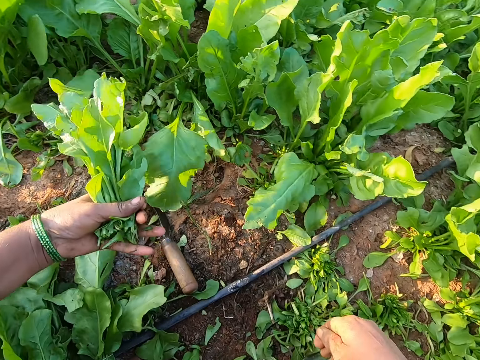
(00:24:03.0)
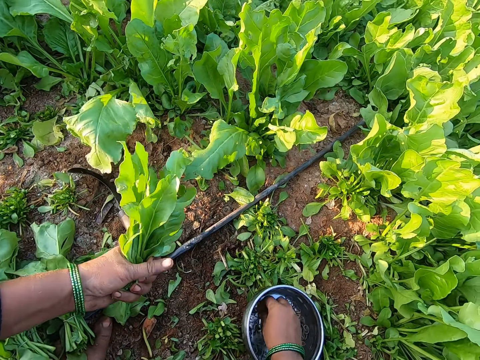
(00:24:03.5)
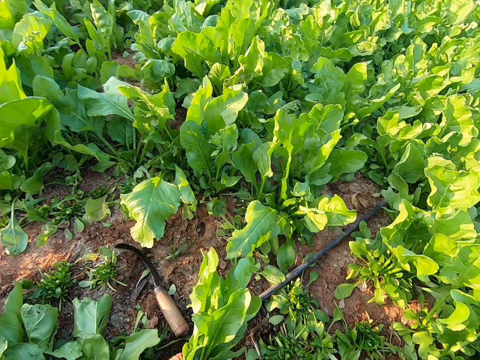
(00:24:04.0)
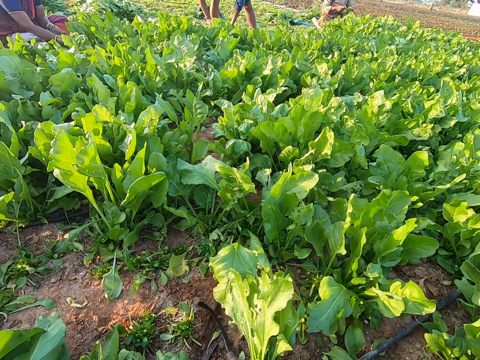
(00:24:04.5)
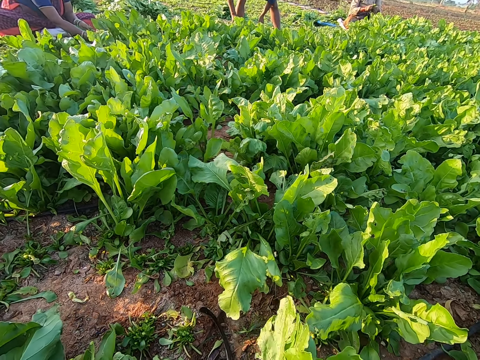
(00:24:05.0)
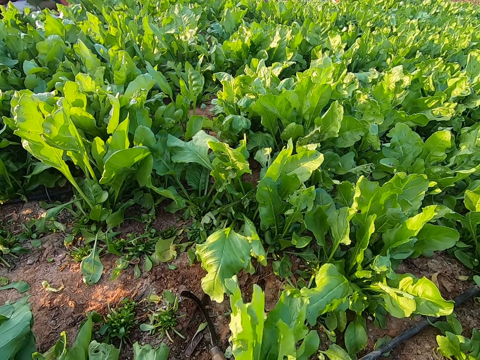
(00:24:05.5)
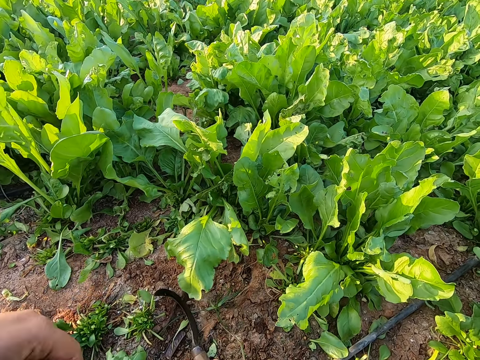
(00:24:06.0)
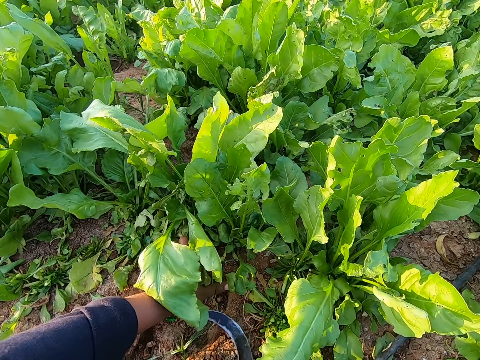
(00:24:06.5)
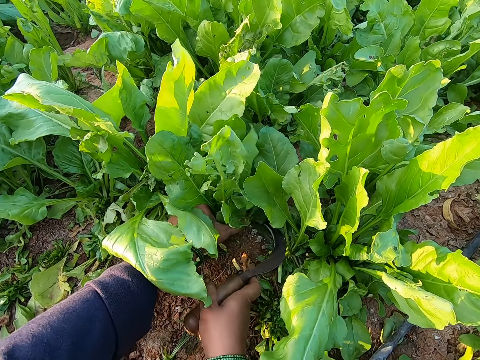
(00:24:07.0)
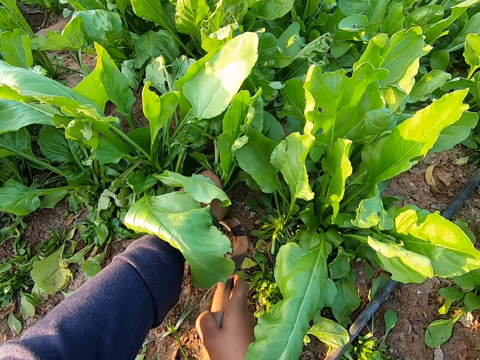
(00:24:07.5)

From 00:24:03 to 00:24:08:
The camera wearer drops the pruning knife in her right hand on the ground. She picks a rubber band from the plate with her right hand. She looks around. She bonds the spinach leaves with the rubber band in her right hand. She drops the spinach leaves in her left hand on the ground. She picks the pruning knife from the ground with her right hand. She moves the left hand. She holds some spinach leaves with her left hand. She pulls the spinach. She cuts the spinach leaves with the pruning knife in her right hand.

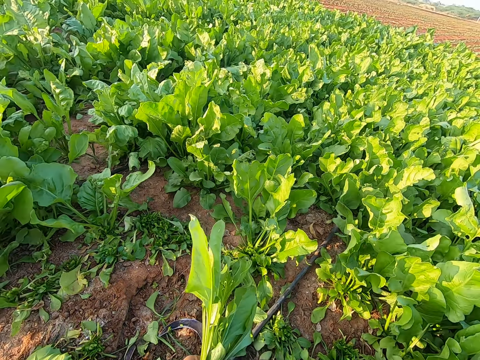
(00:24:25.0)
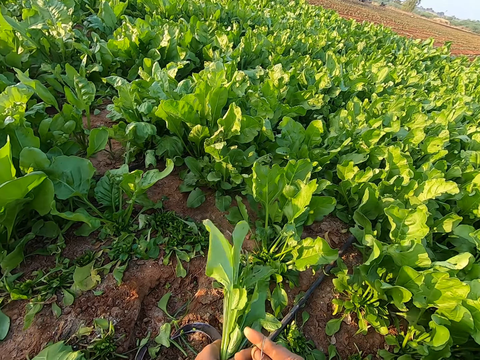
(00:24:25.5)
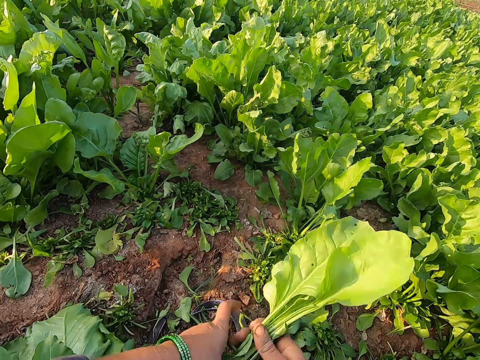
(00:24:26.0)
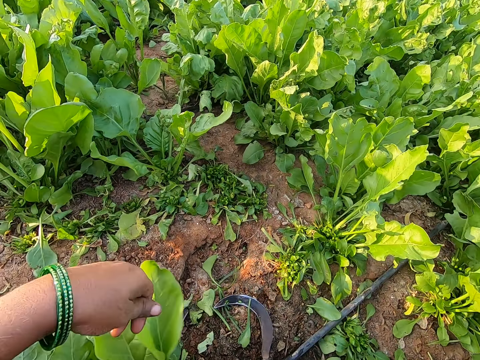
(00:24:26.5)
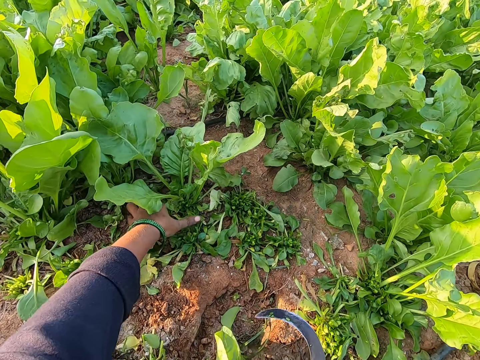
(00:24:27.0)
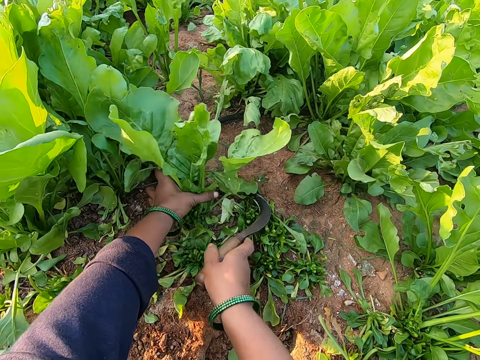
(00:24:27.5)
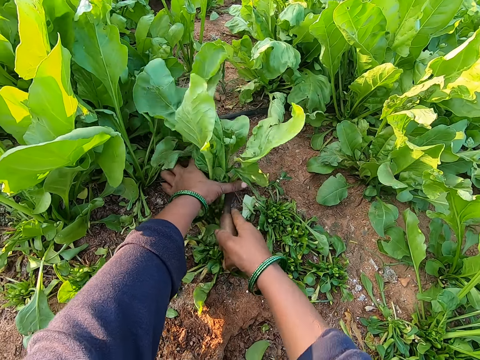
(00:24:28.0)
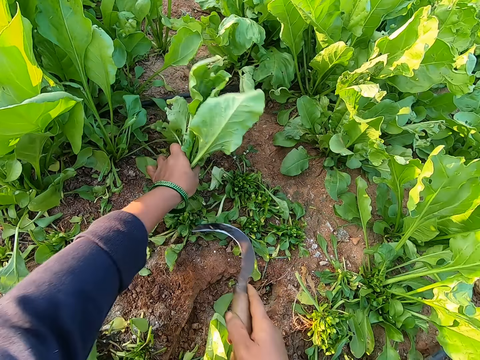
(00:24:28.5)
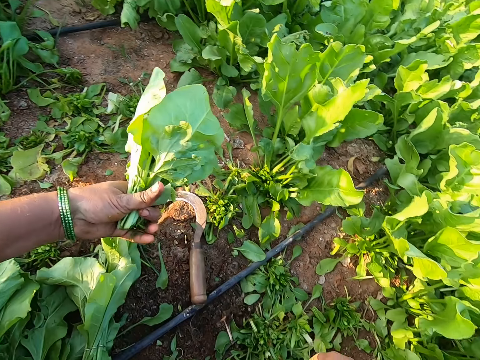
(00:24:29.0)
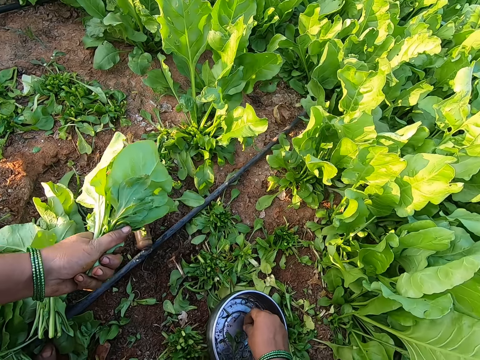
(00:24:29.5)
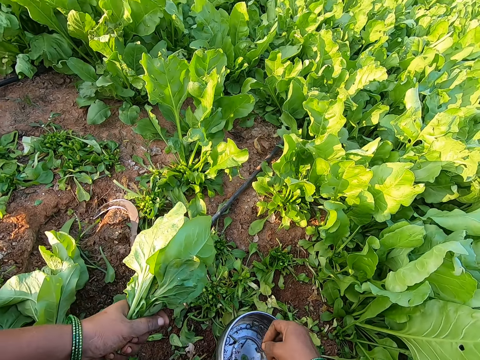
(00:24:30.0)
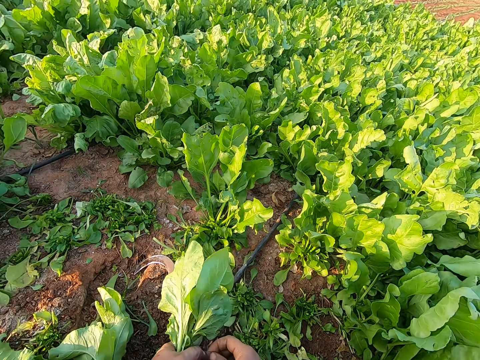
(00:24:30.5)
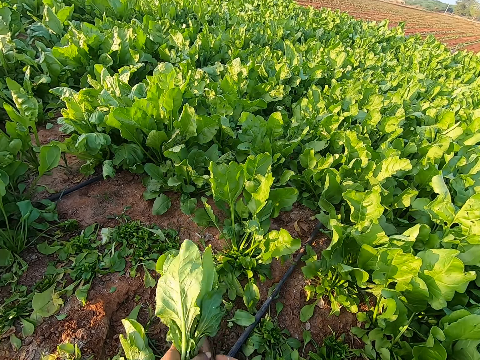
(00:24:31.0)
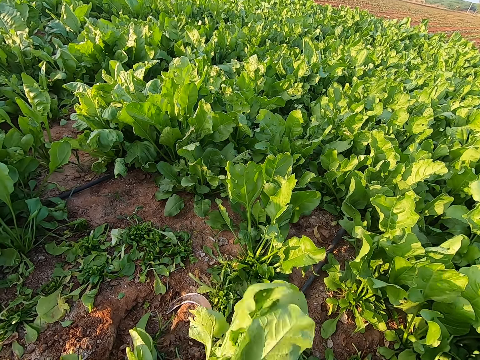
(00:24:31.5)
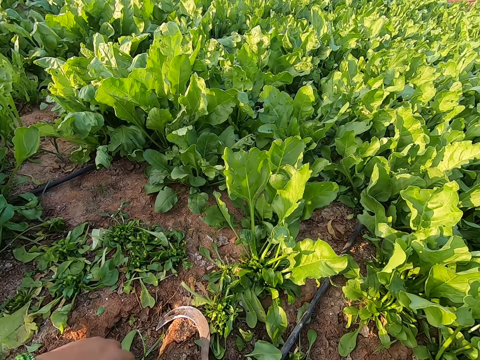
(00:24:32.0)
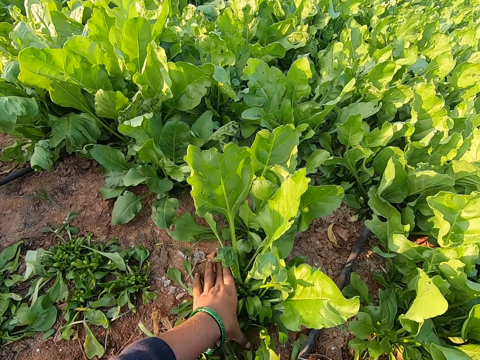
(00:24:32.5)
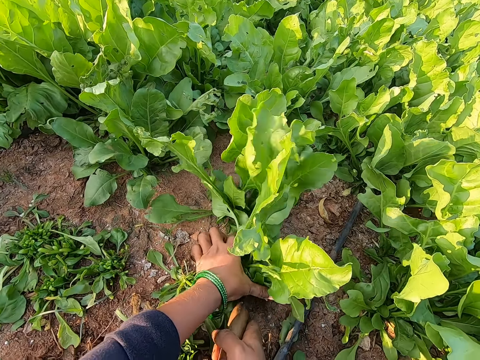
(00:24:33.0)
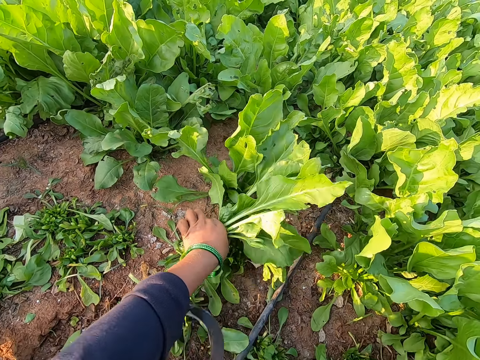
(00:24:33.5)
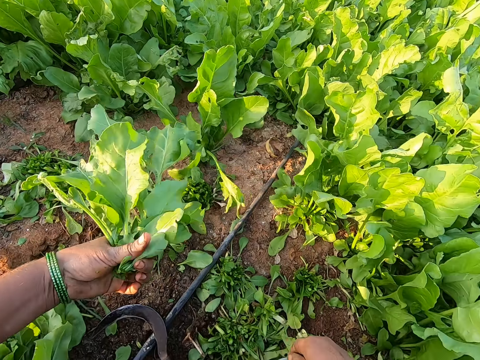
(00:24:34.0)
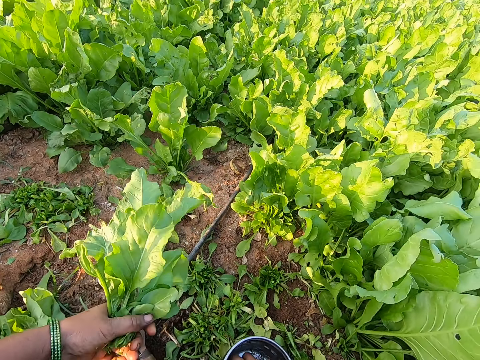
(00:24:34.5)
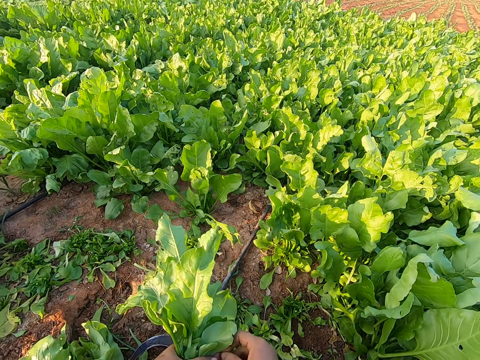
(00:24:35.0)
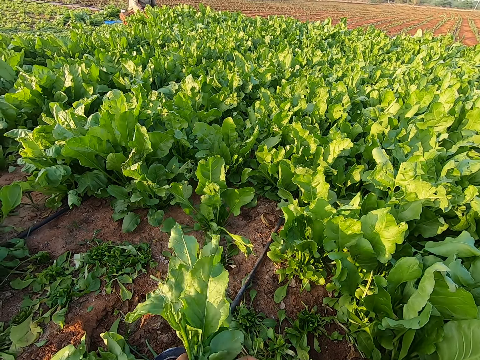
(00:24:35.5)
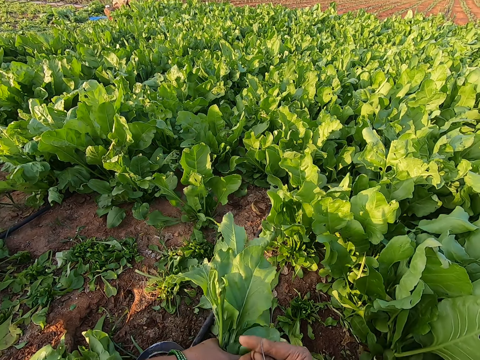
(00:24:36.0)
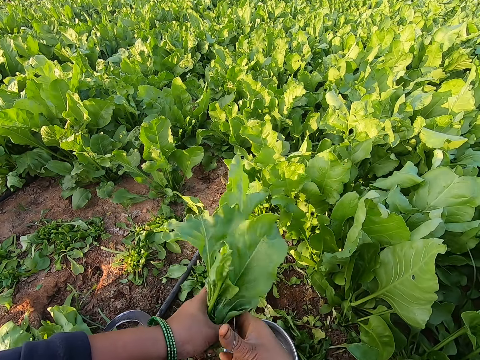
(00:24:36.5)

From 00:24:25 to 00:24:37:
The camera wearer bonds the spinach leaves with the rubber band in her right hand. She drops the spinach leaves in her left hand on the ground. She picks up the pruning knife or sickle tool from the ground with her right hand. She moves the right hand. She holds some spinach leaves with her left hand. She moves the sickle tool. She cuts the spinach leaves with the pruning knife in her right hand. She drops the pruning knife in her right hand on the ground. She picks up a rubber band from the plate with her right hand. She expands the rubber band. She bonds the spinach leaves with the rubber band in her right hand. She drops the spinach leaves in her left hand on the ground. She picks up the pruning knife from the ground with her right hand. She holds some spinach leaves with her left hand. She pulls the spinach. She cuts the spinach leaves with the pruning knife in her right hand. She drops the pruning knife in her right hand on the ground. She lifts the spinach and looks at the spinach. She picks up a rubber band from the plate with her right hand. She bonds the spinach leaves with the rubber band in her right hand.

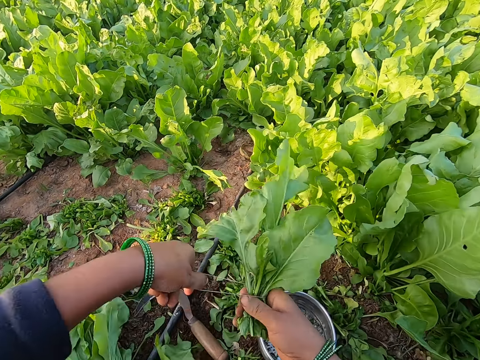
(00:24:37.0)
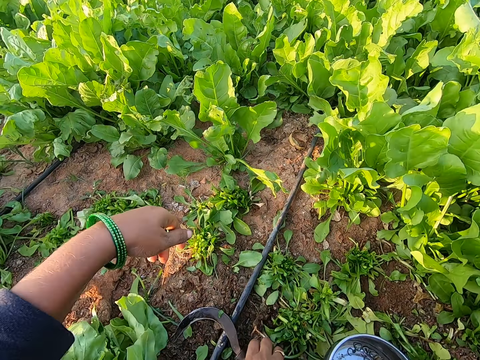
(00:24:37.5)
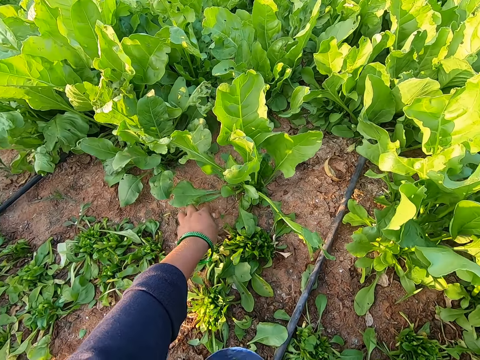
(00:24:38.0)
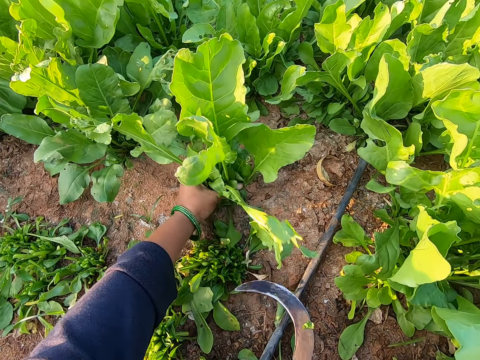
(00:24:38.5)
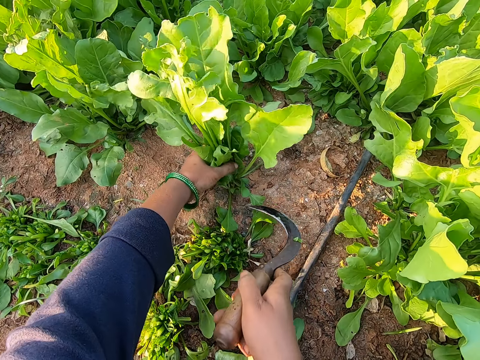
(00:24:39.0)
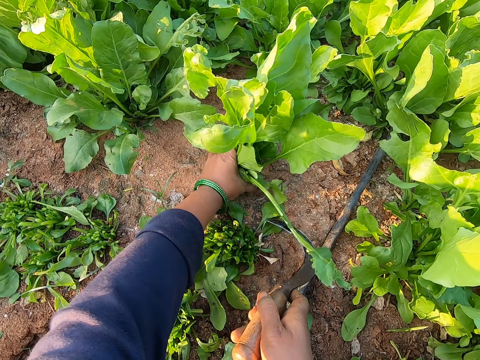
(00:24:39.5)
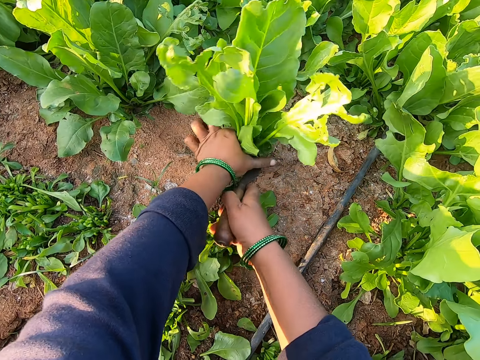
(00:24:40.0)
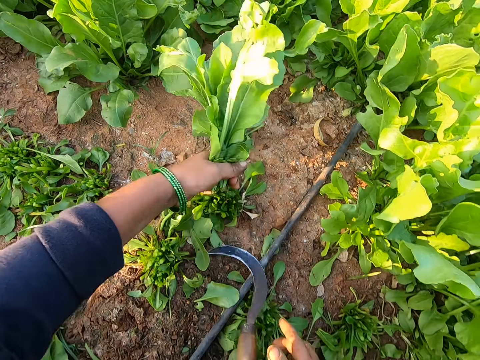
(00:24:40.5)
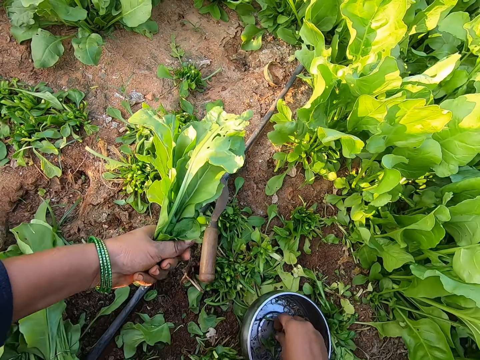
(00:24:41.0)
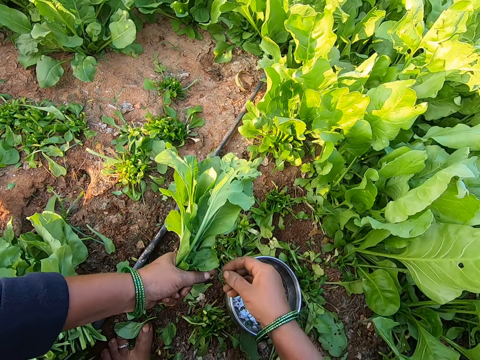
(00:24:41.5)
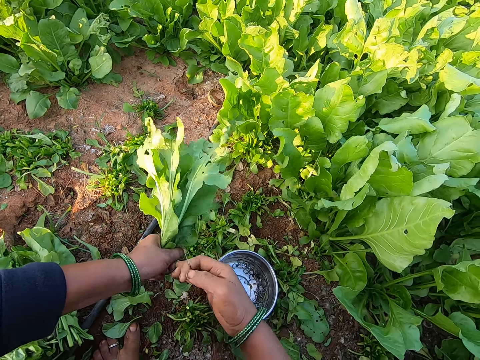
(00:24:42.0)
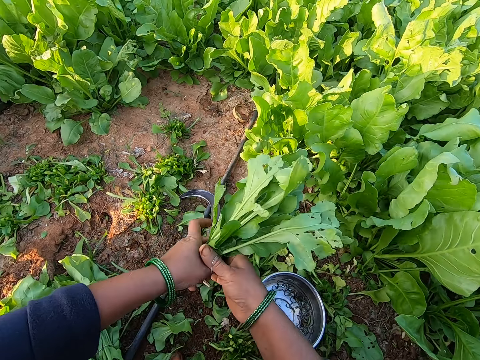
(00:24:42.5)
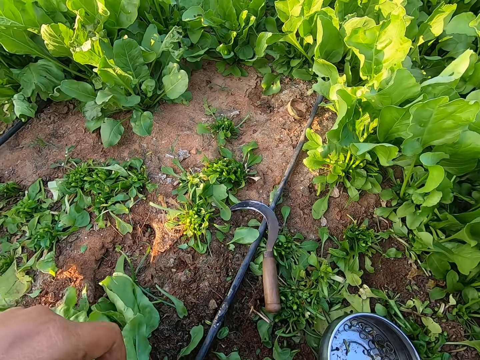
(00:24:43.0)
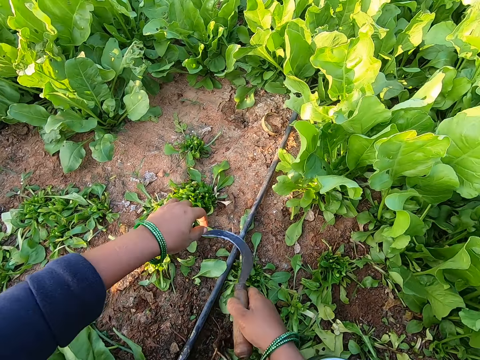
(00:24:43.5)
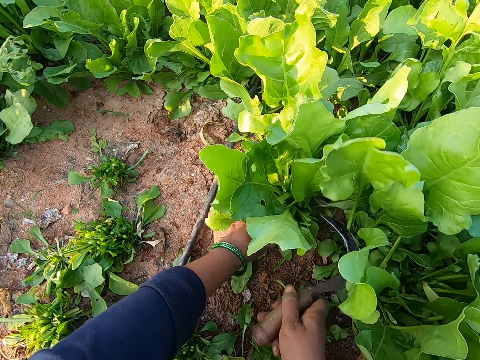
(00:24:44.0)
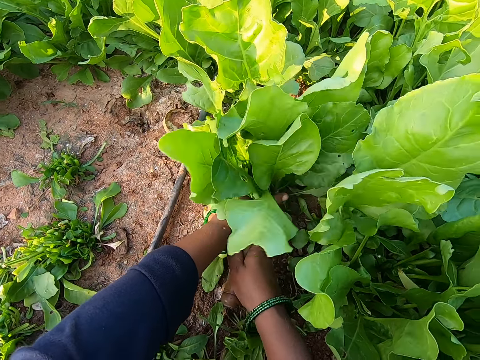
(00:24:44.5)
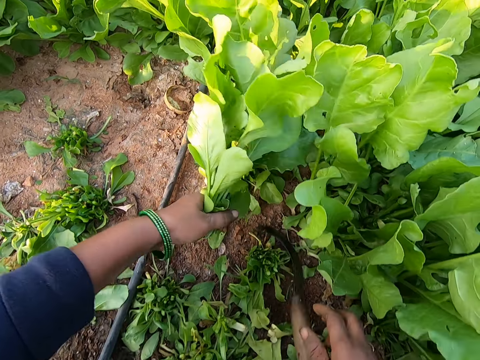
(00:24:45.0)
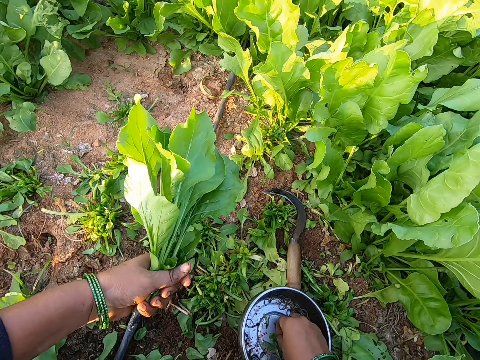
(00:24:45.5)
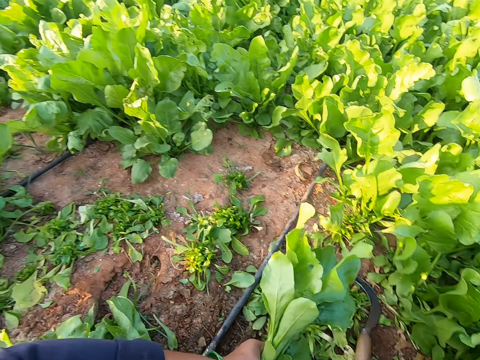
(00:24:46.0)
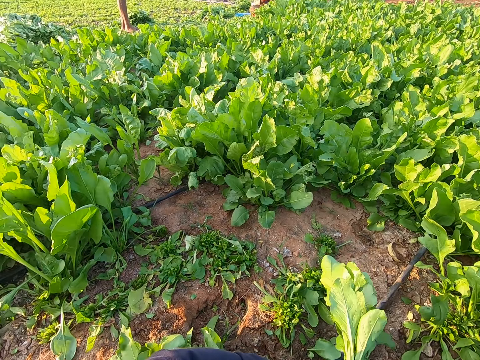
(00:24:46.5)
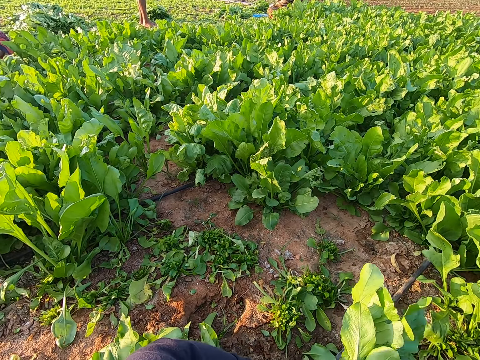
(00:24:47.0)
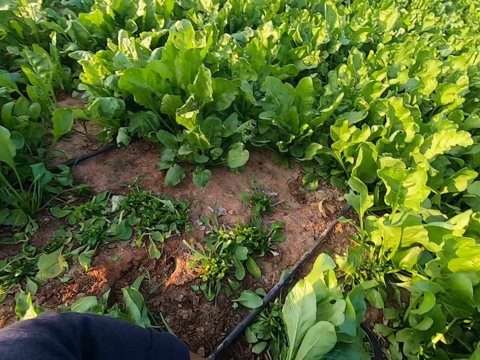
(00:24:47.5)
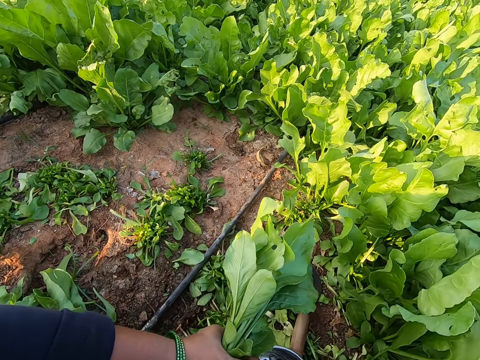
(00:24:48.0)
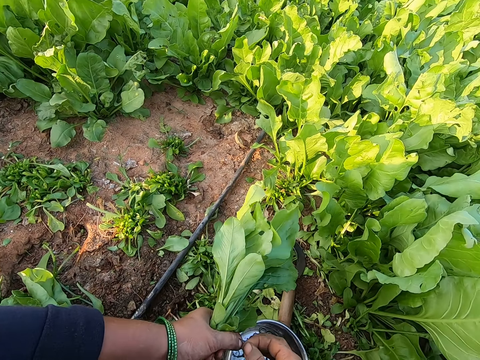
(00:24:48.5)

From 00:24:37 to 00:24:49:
The camera wearer drops the spinach leaves in her hands on the ground. She picks up the pruning knife or sickle tool from the ground with her right hand. She moves the left hand. She holds some spinach leaves with her left hand. She pulls the spinach. She moves the sickle tool. She cuts the spinach leaves with the pruning knife in her right hand. She drops the pruning knife in her right hand on the ground. She picks up a rubber band from the plate with her right hand. She expands the rubber band. She bonds the spinach leaves with the rubber band in her right hand. She drops the spinach leaves in her left hand on the ground. She picks up the pruning knife from the ground with her right hand. She moves both hands. She cuts the spinach leaves with the pruning knife in her right hand. She drops the sickle tool. She picks up a rubber band from the plate with her right hand. She ties the spinach with the rubber band.
